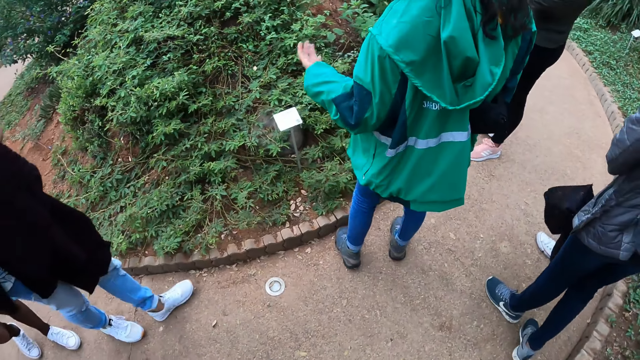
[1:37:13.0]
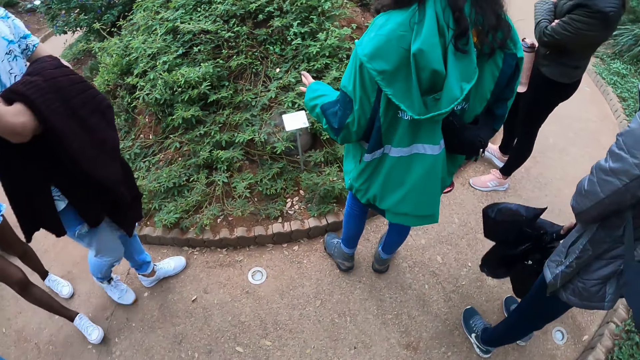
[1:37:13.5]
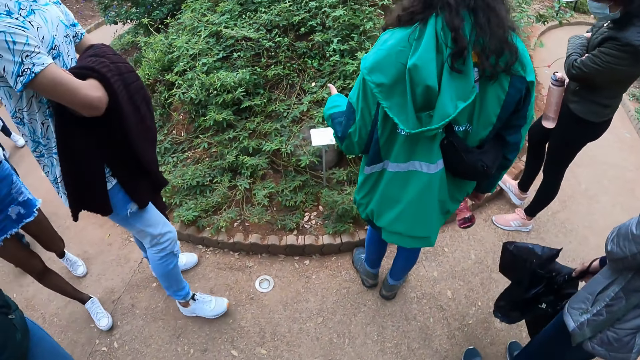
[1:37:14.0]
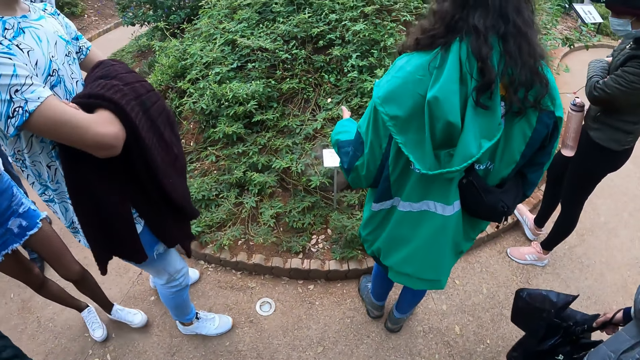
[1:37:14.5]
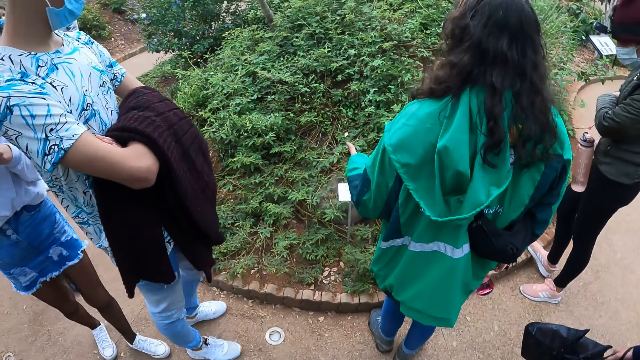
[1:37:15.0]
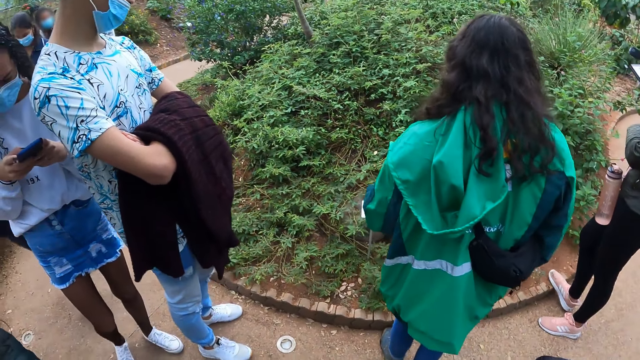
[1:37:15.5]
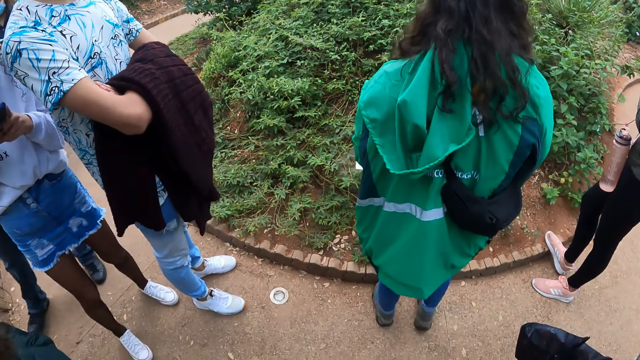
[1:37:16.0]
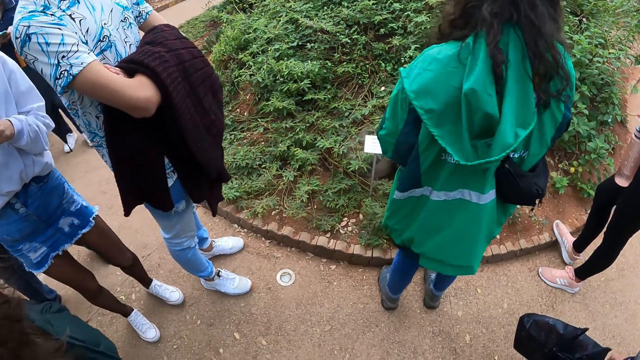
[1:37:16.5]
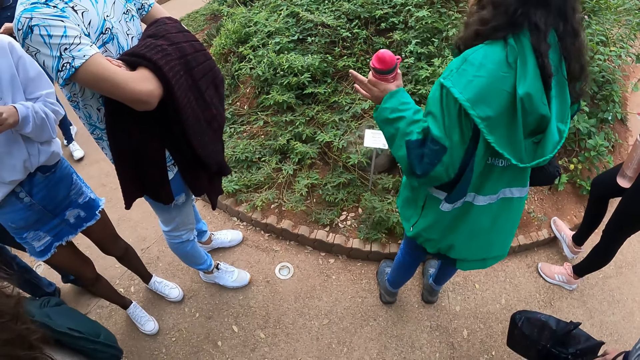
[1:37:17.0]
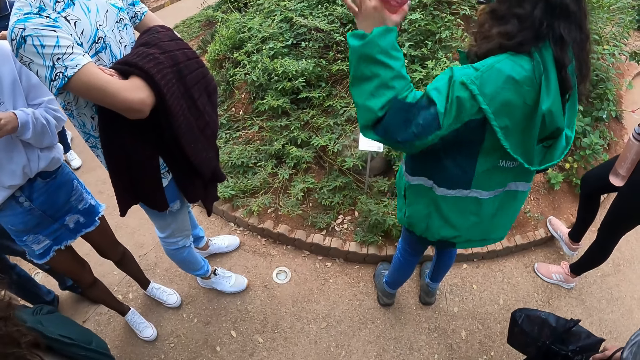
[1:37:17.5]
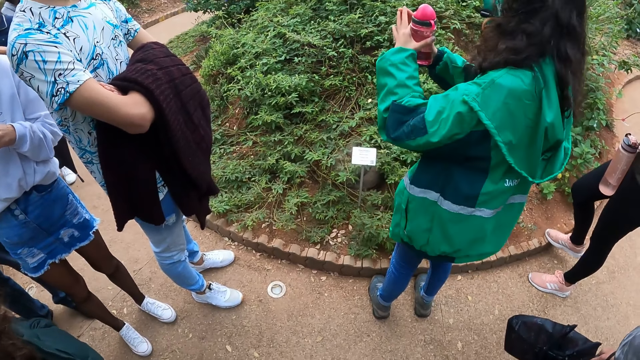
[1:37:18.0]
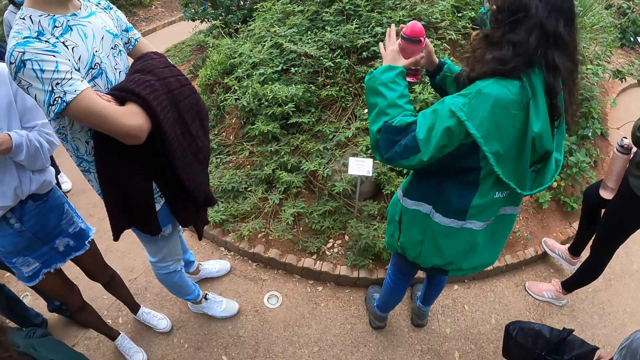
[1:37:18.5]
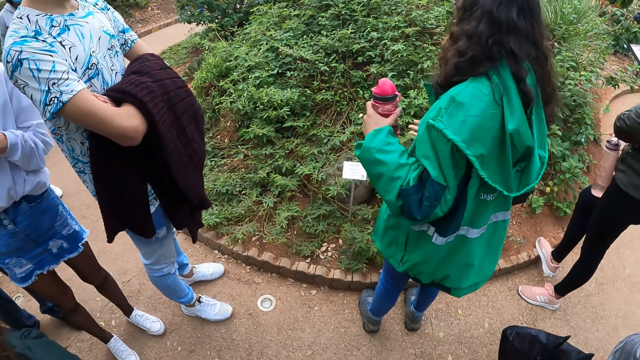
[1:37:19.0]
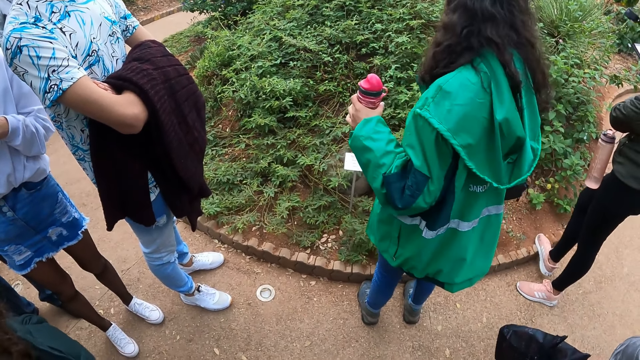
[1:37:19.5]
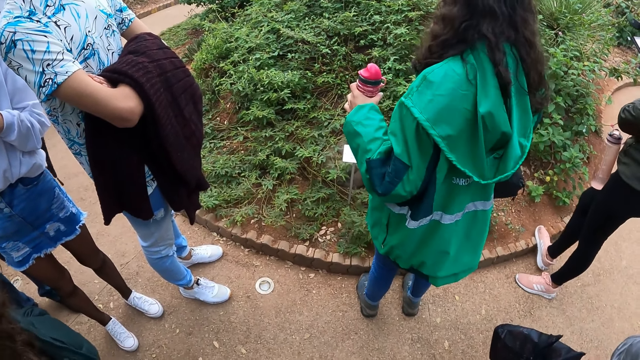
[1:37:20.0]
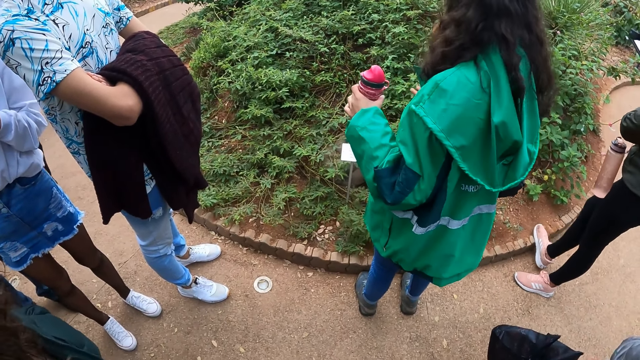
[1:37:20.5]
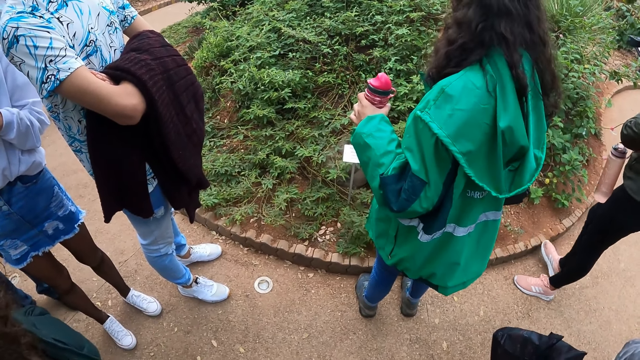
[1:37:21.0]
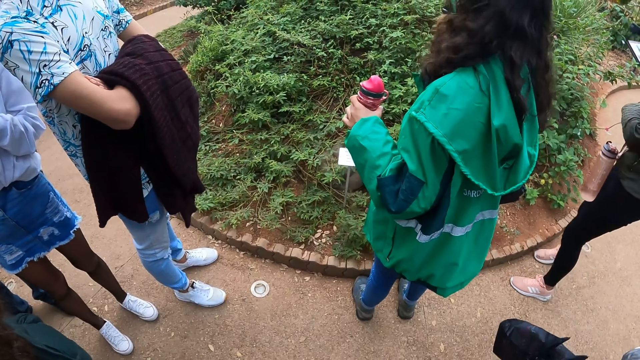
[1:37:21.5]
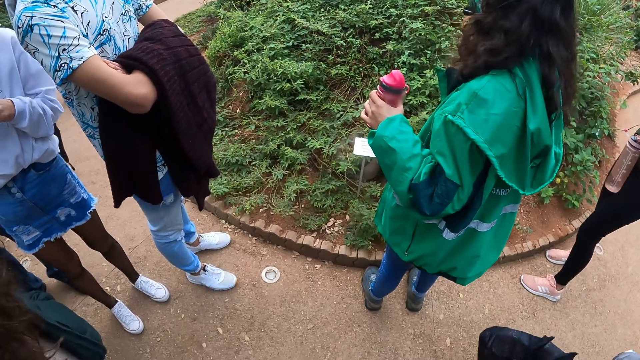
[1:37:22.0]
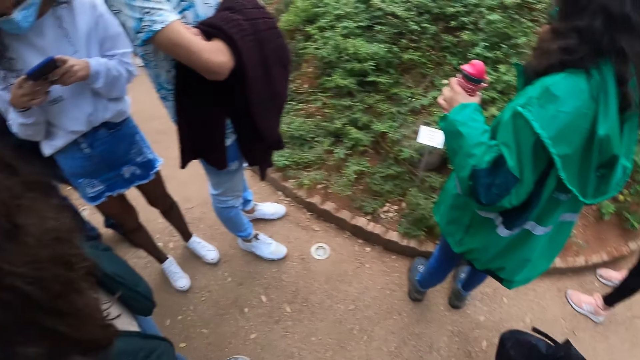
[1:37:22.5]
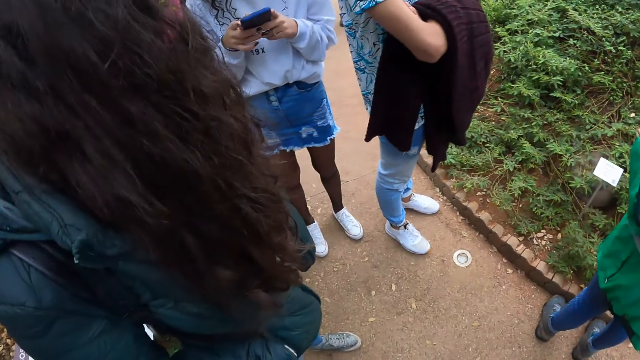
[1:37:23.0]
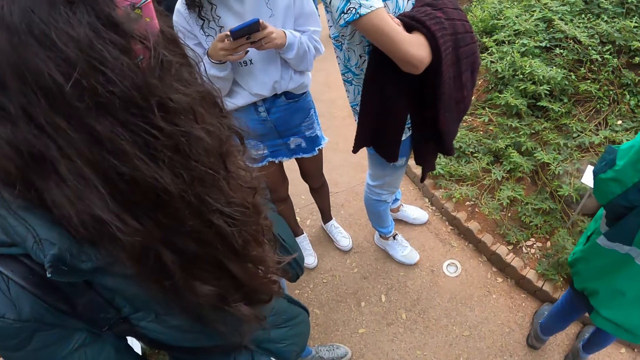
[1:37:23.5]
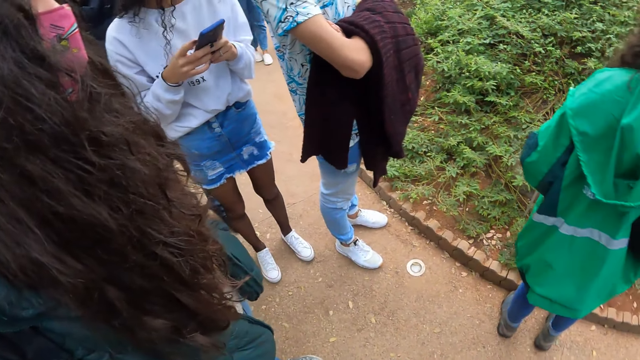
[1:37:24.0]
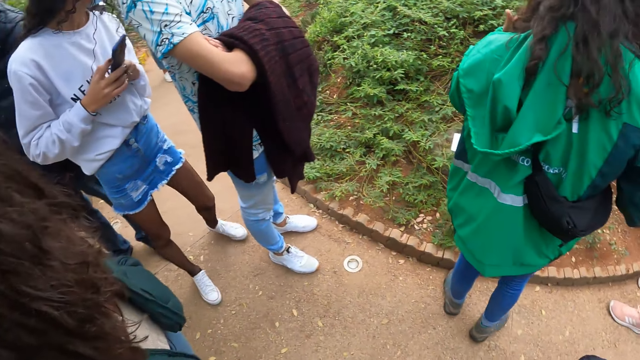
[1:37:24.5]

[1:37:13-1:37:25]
A lady sways her hand. Another lady operates a phone. A man moves forward. A woman interacts with everyone outside. The first lady puts her hands together. A third lady repositions a leg. The camera wearer looks around.

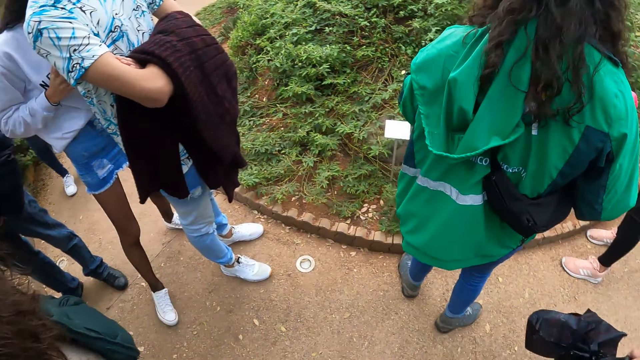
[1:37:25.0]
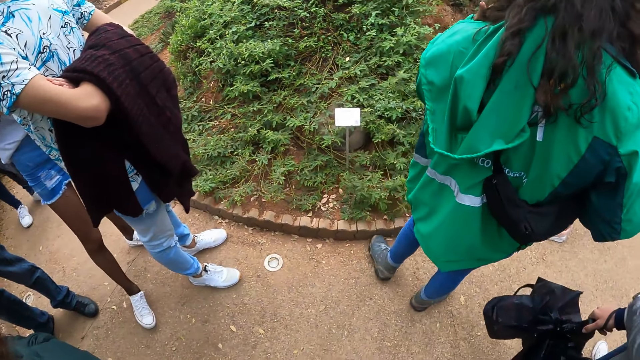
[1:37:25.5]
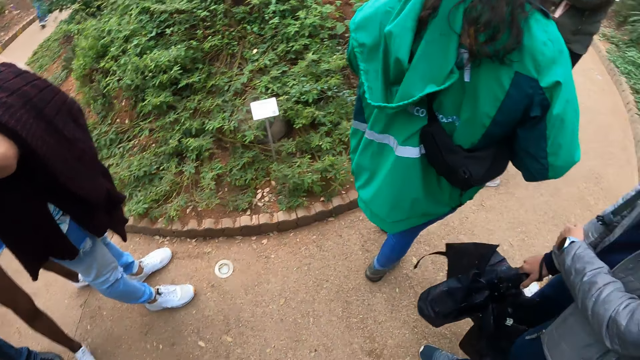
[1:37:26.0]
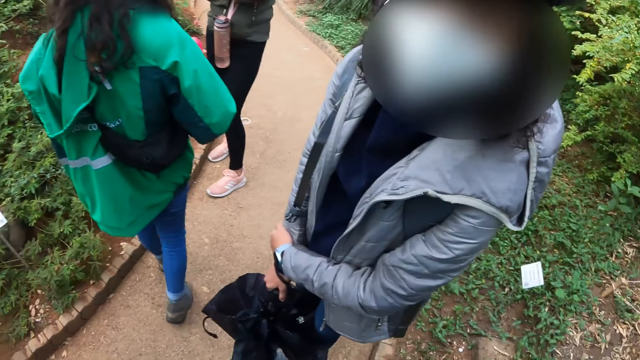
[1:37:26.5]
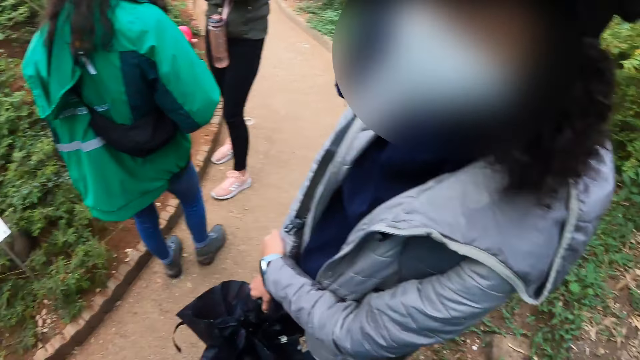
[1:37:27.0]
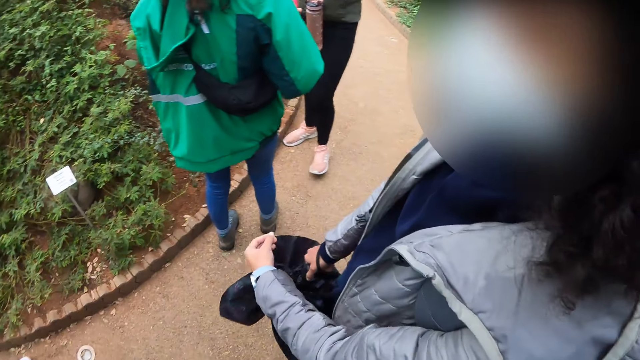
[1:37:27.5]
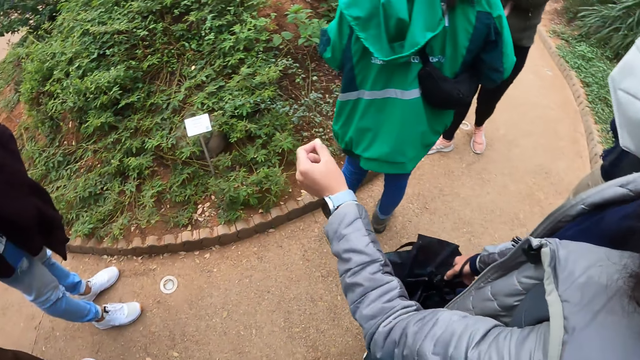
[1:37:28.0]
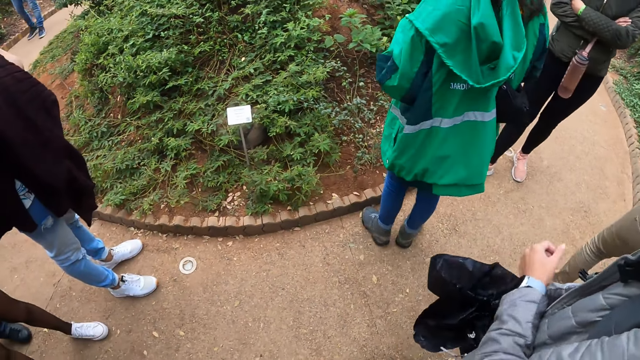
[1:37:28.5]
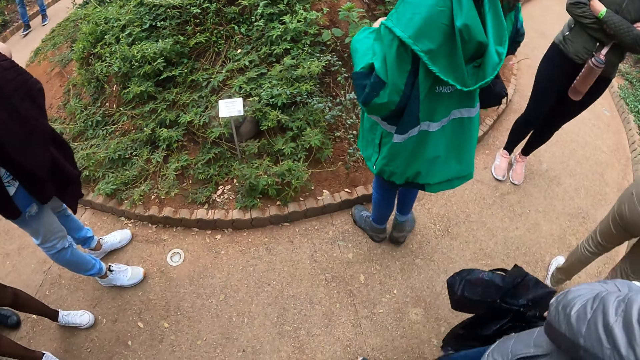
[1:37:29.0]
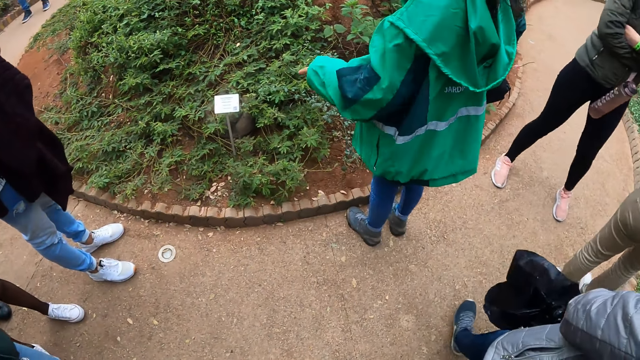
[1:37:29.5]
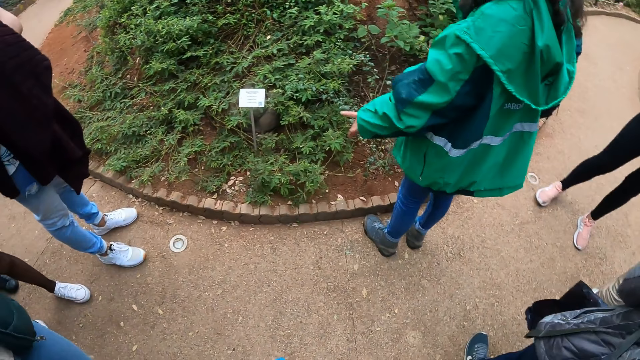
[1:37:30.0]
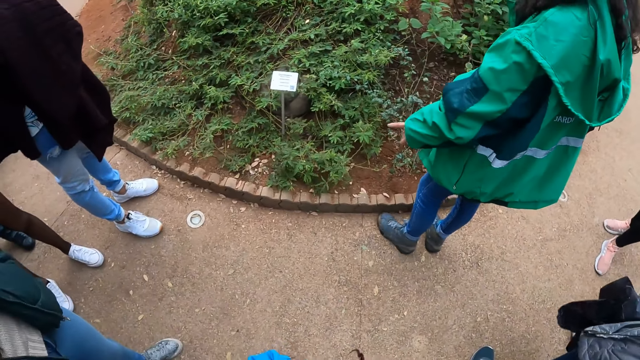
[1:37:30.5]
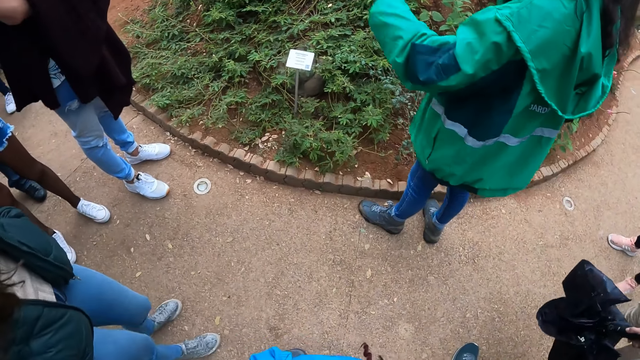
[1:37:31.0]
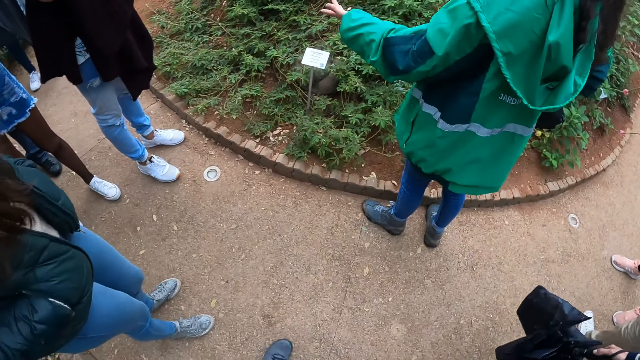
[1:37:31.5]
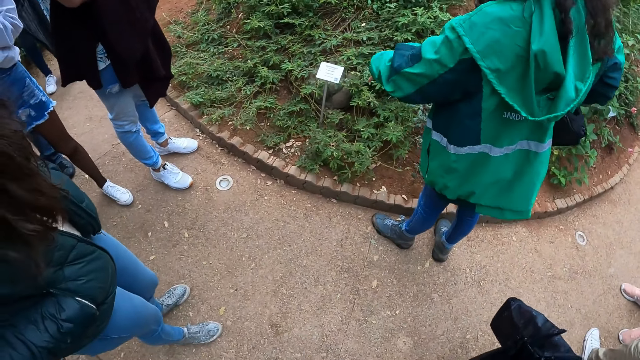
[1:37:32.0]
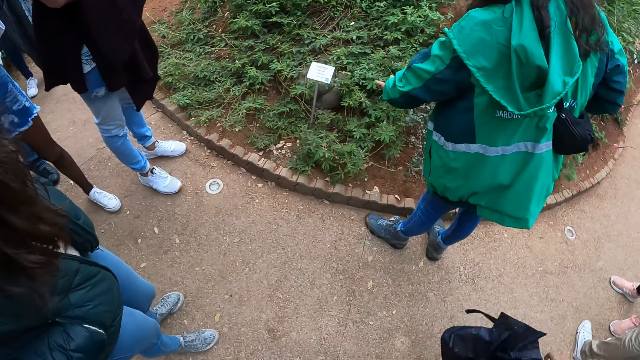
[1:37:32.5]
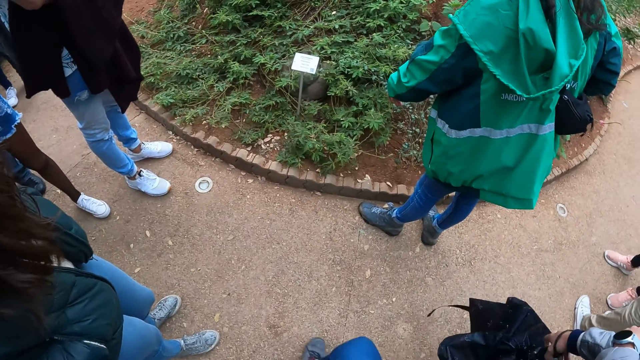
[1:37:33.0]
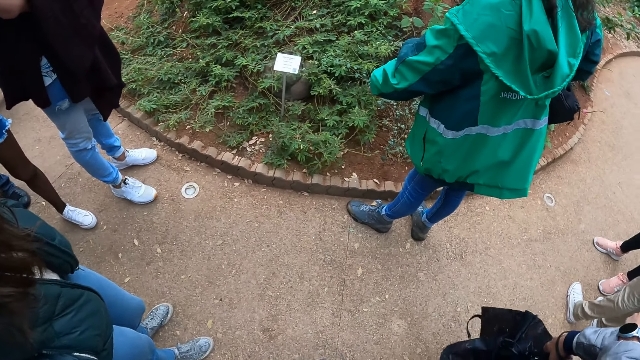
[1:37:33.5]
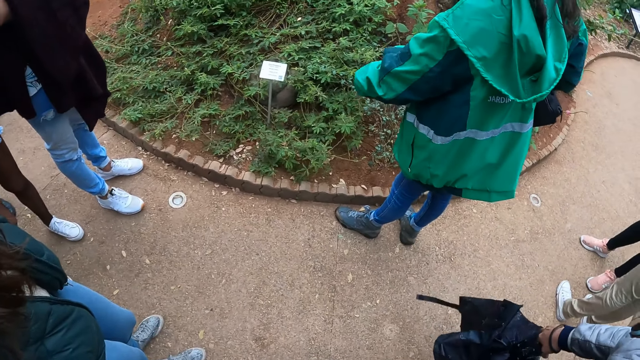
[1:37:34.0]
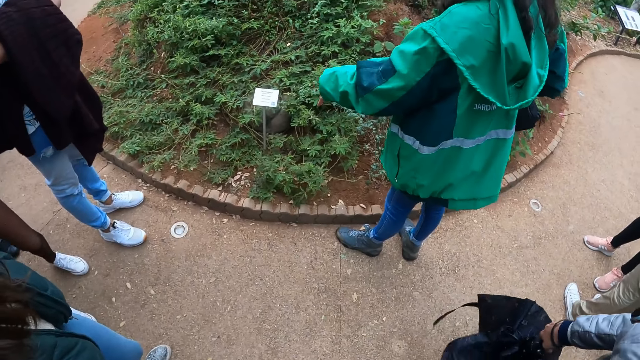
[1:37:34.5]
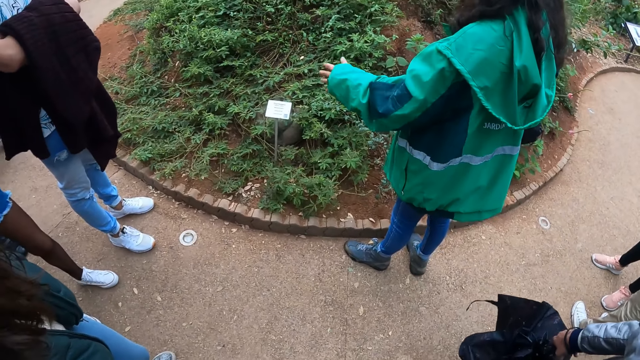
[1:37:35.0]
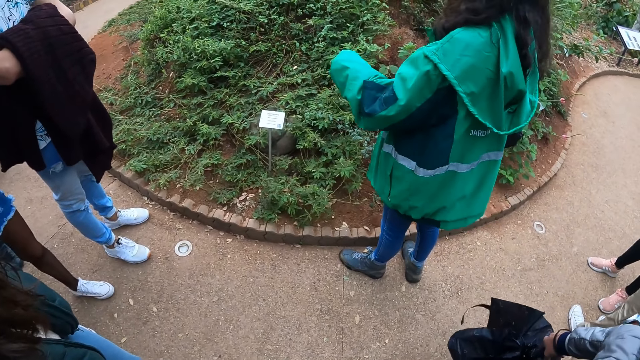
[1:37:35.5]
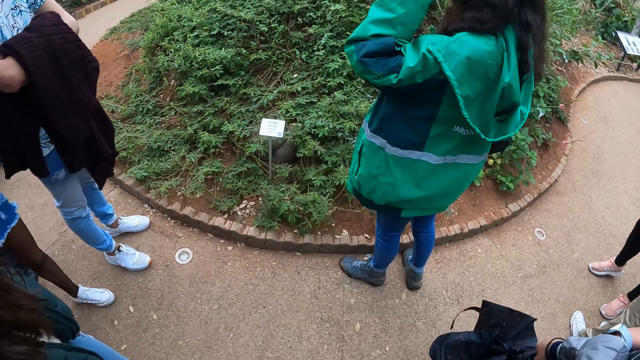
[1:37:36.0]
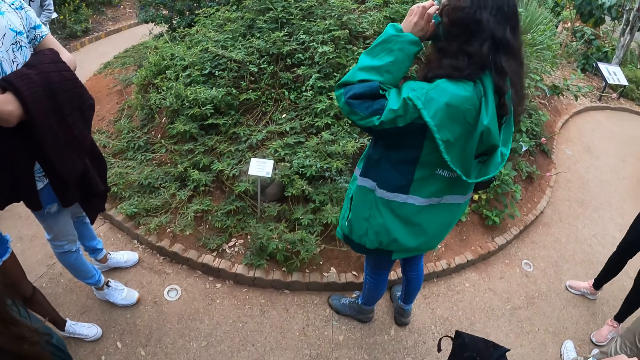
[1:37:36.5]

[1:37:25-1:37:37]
A lady moves to the other side. Another lady walks around. A woman interacts with the camera wearer. A third lady moves back. A fourth lady lifts a hand. A fifth lady moves forward. The second lady points at plants. Another woman interacts with everyone outside. The first lady positions a leg.
